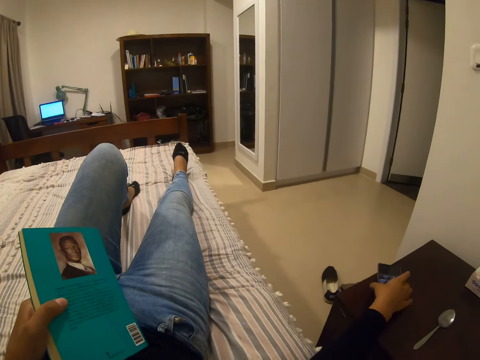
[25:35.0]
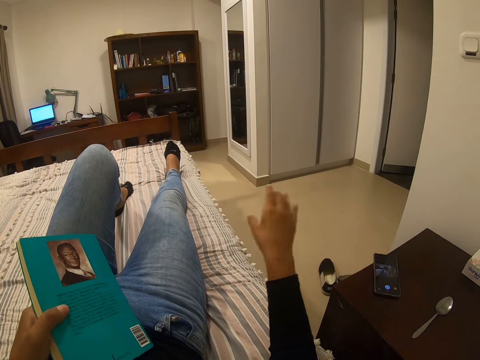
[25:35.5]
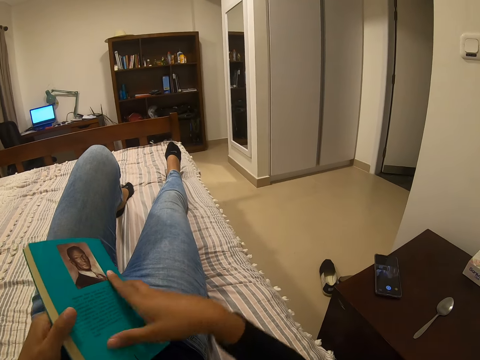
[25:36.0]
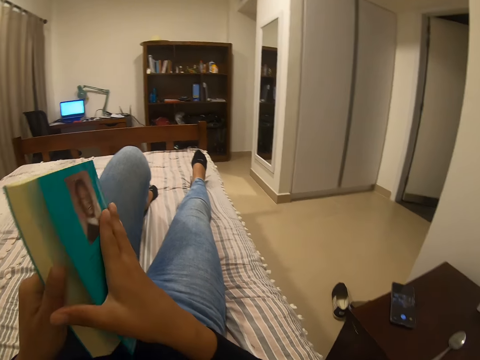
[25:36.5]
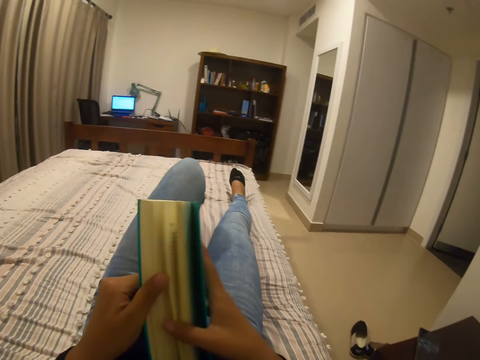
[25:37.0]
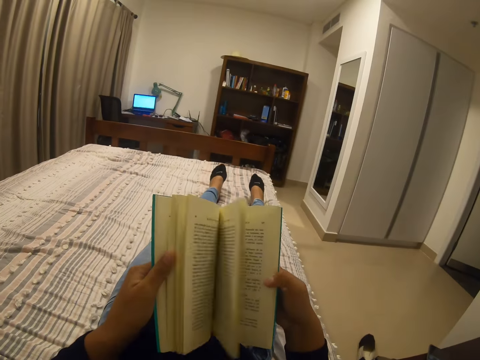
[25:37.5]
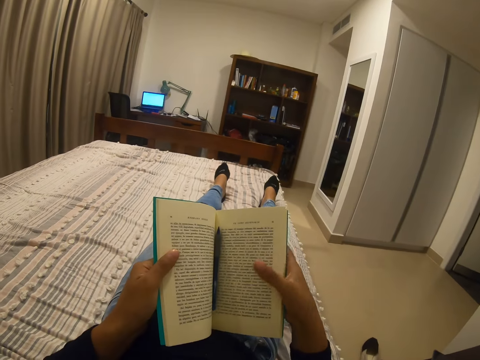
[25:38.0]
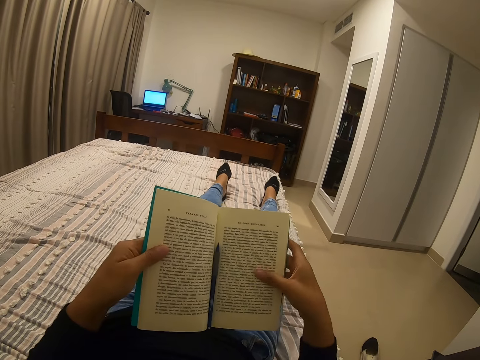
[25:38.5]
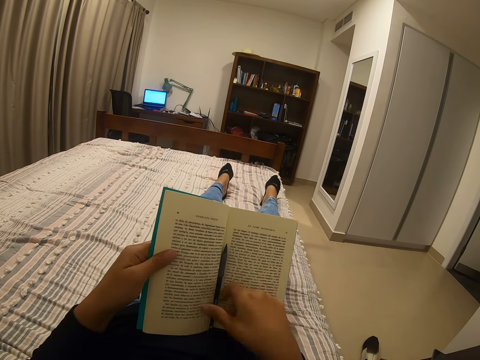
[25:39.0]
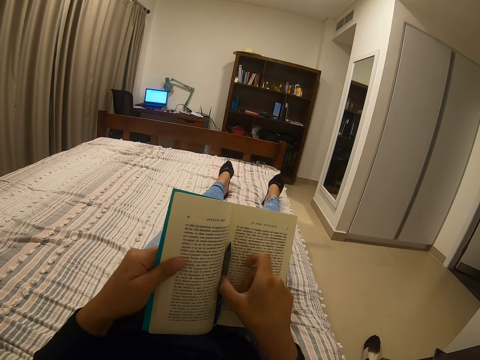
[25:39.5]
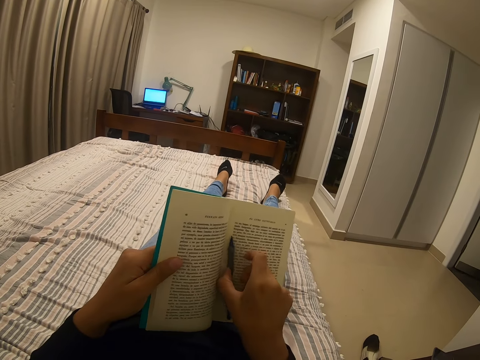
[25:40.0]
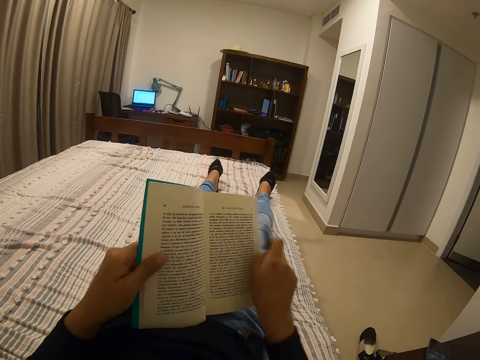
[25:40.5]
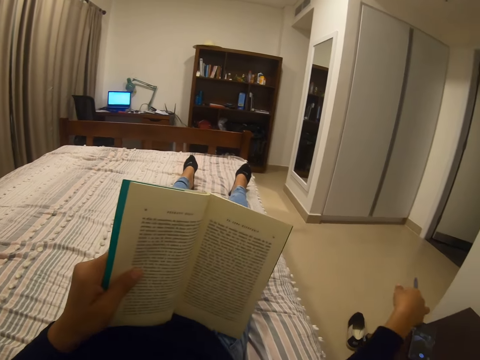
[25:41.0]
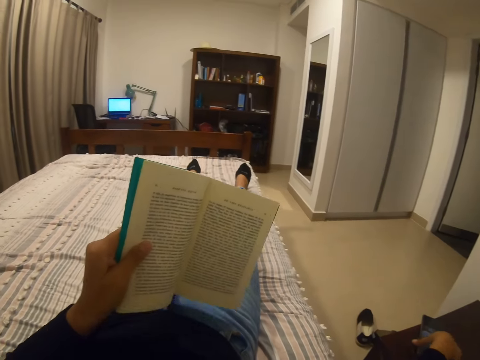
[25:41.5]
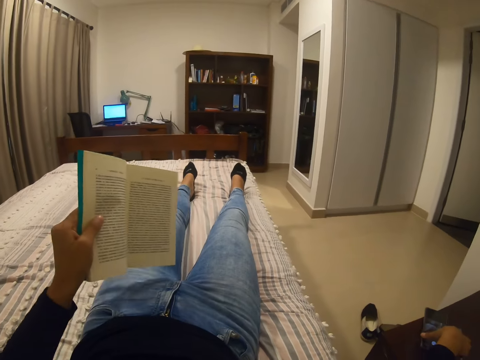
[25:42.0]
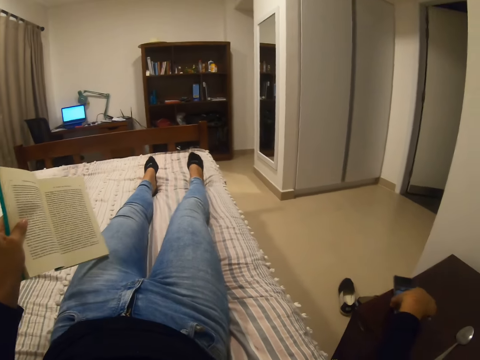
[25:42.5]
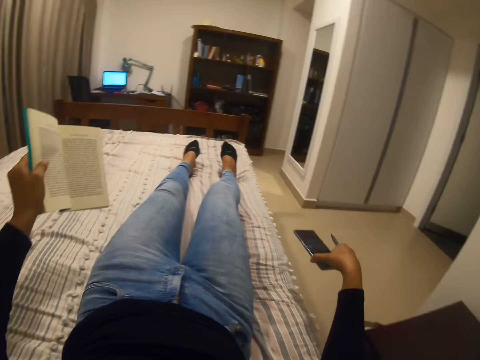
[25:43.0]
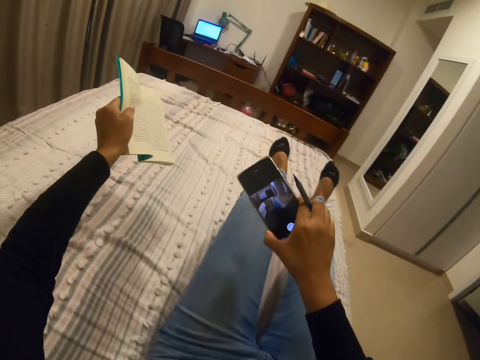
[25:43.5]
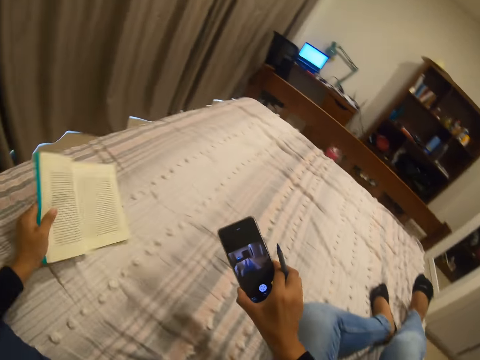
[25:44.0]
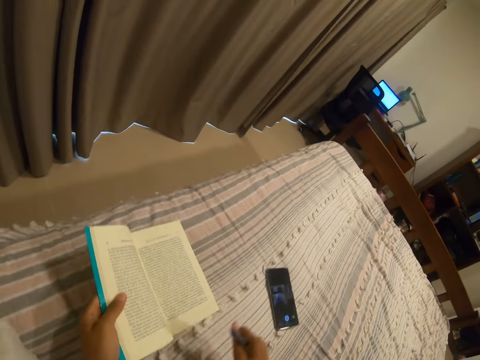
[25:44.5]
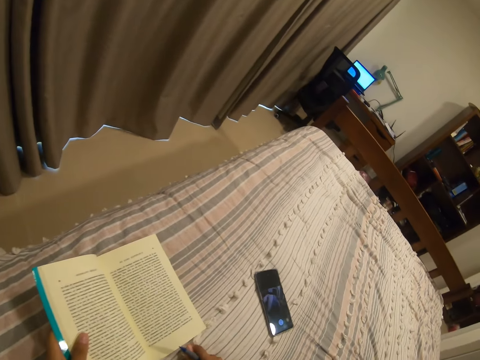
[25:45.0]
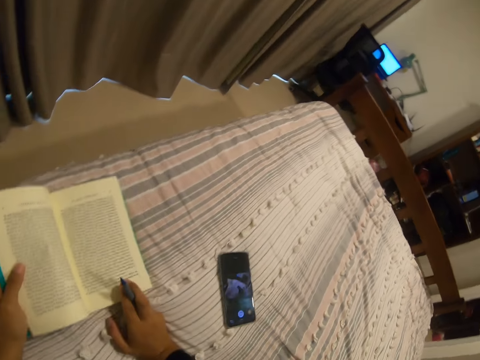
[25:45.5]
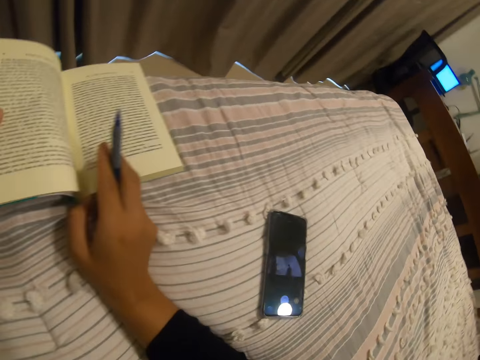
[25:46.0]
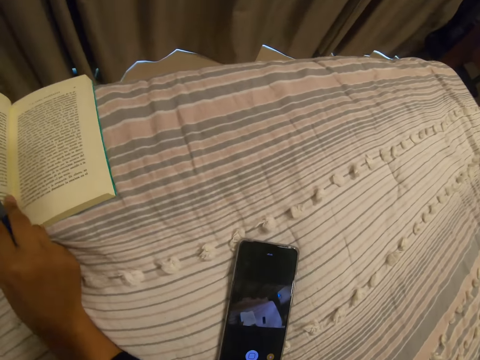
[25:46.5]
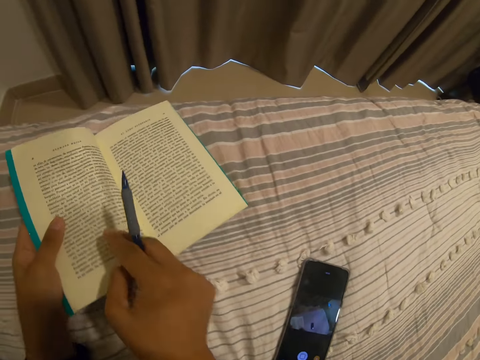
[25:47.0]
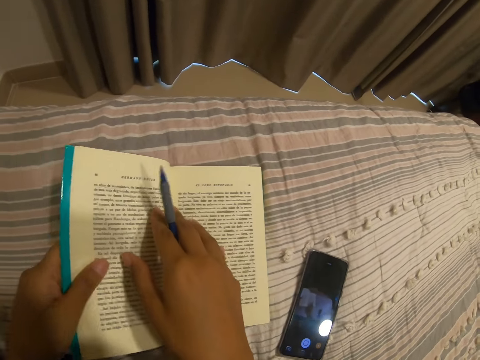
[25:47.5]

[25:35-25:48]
The camera wearer places back the phone. They read the novel. They open the book. They pick up a pen from the novel. They move the pen. They stretch the right hand. They pick up the phone. They place the phone on the bed. They read the novel.

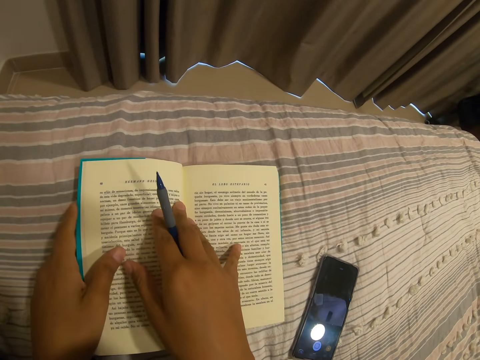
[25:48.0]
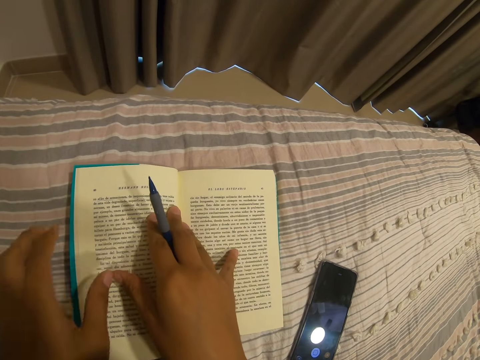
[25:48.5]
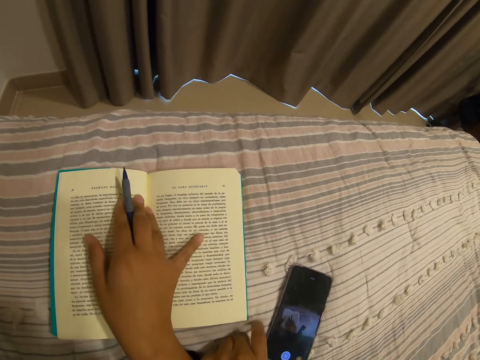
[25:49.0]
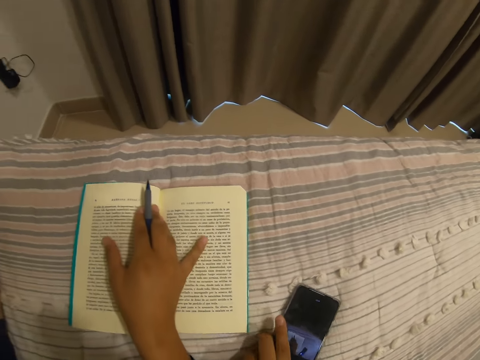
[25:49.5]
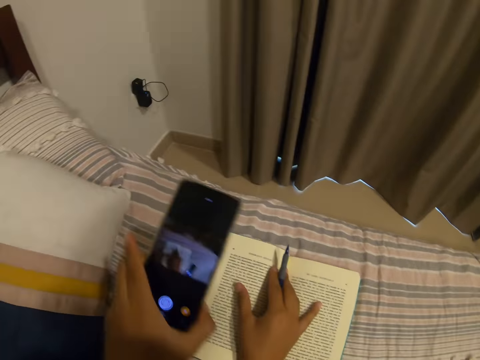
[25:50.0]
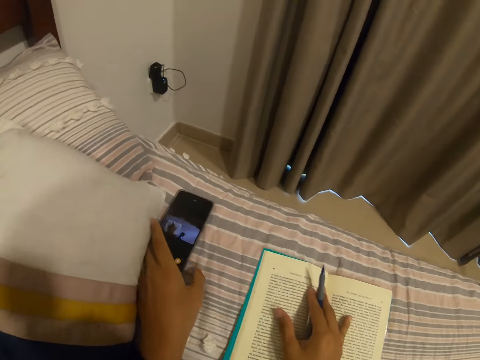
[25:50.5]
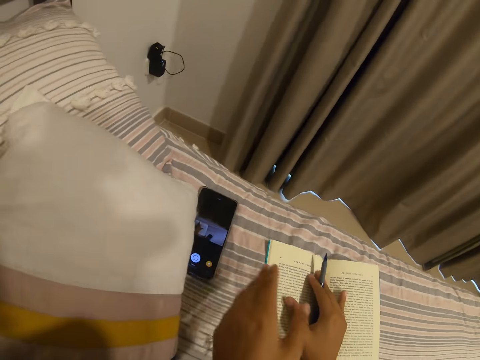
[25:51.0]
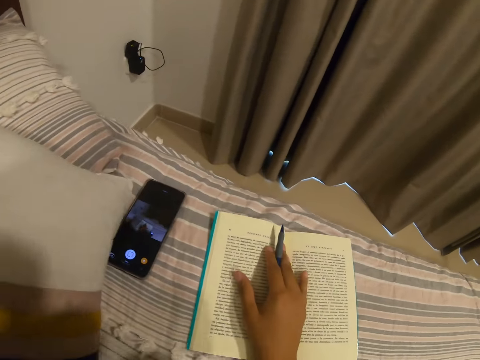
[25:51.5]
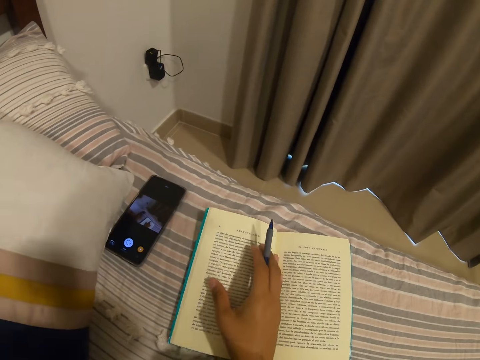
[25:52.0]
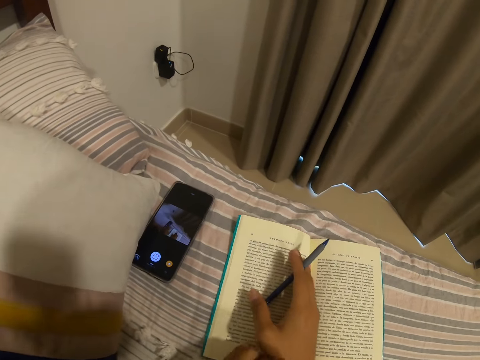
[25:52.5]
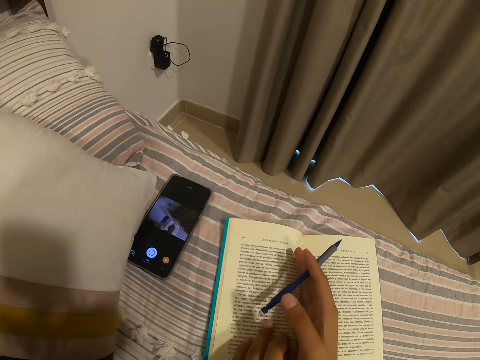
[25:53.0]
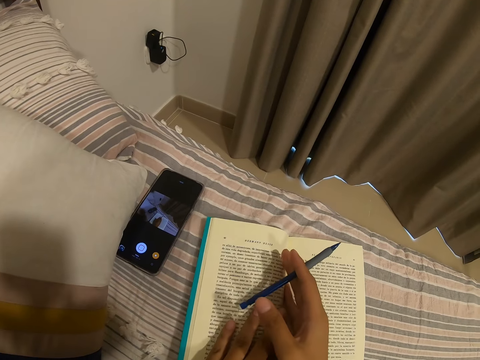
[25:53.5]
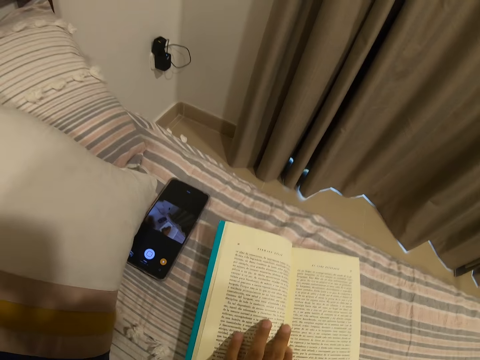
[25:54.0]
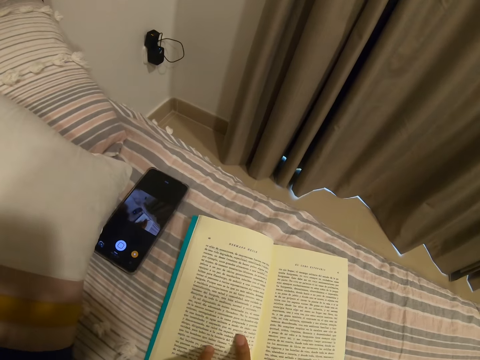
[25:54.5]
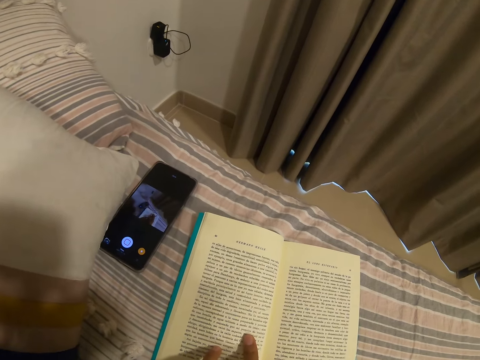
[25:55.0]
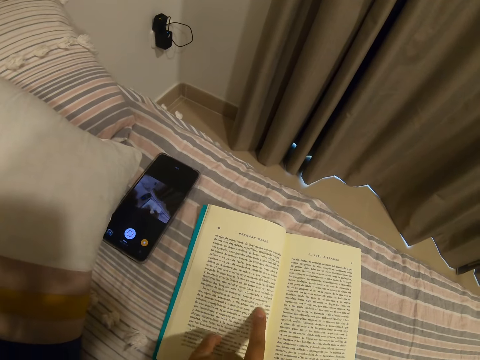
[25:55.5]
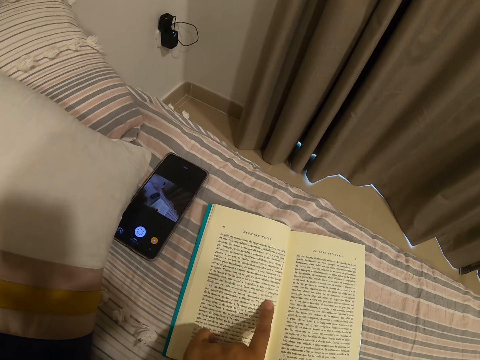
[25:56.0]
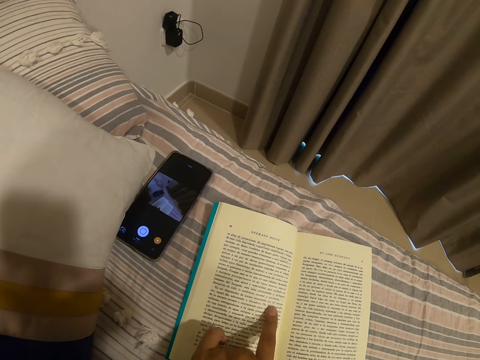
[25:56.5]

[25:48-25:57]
The camera wearer places the hands on the book. They pick up the phone. They move the phone. They place the phone on the bed. They read the book.

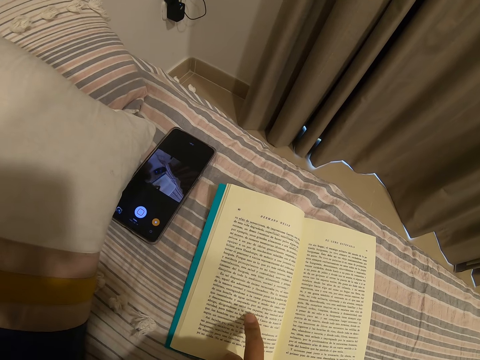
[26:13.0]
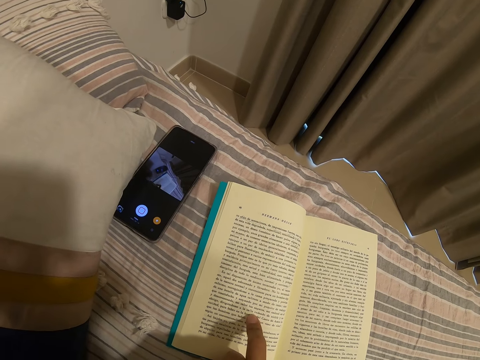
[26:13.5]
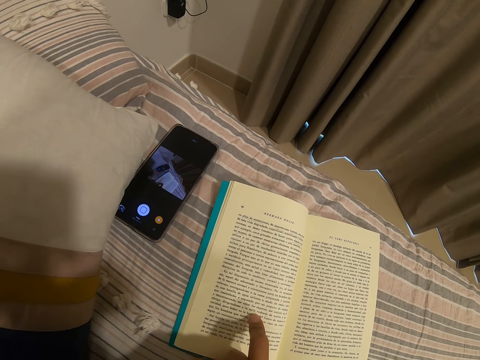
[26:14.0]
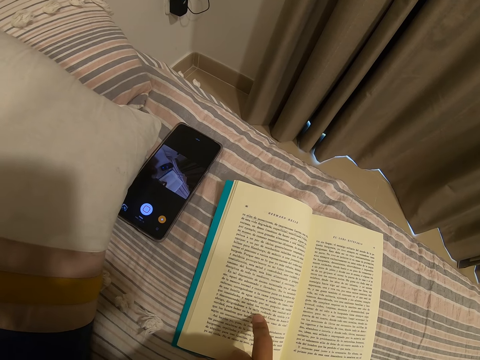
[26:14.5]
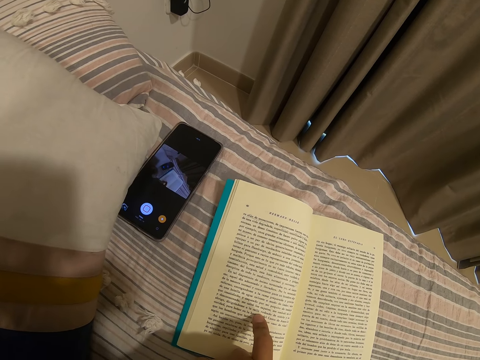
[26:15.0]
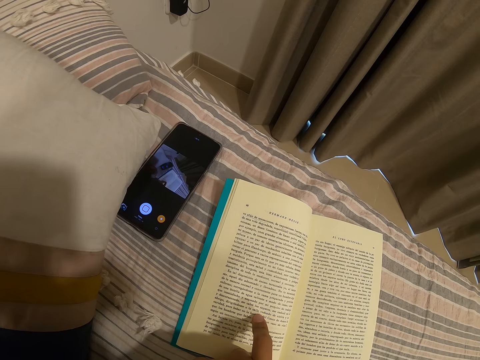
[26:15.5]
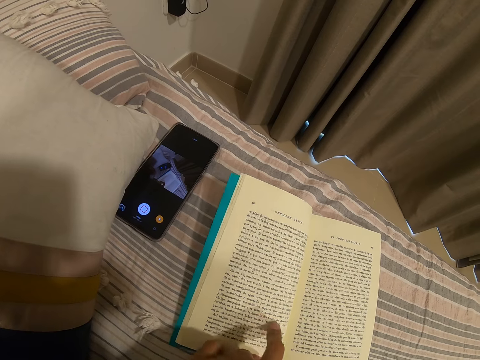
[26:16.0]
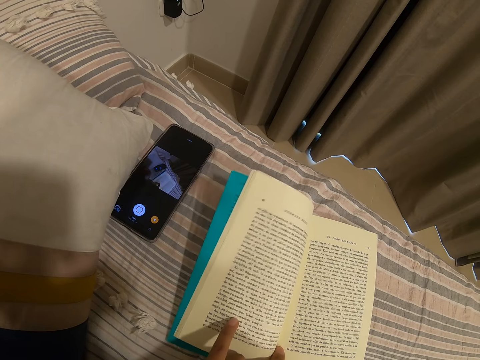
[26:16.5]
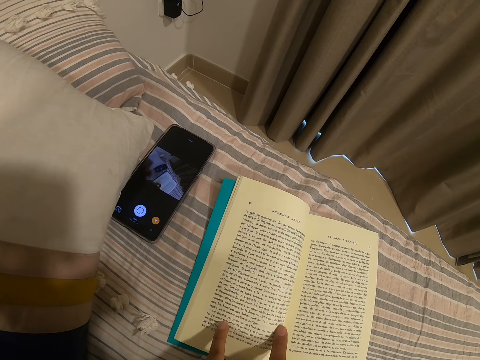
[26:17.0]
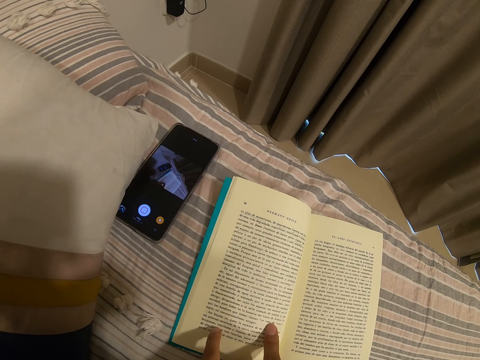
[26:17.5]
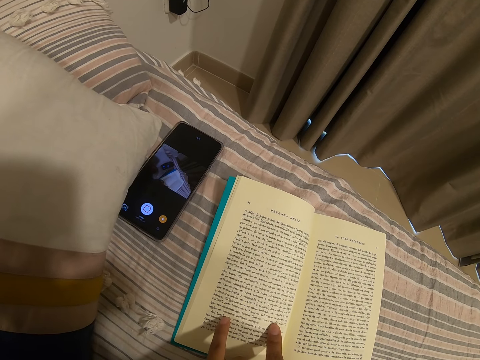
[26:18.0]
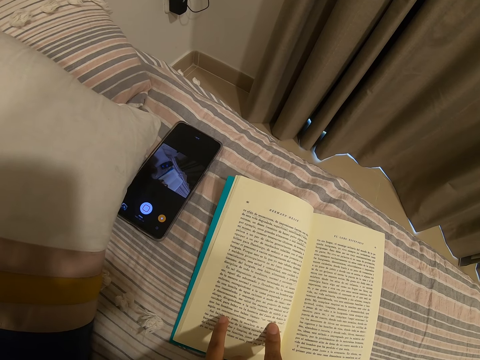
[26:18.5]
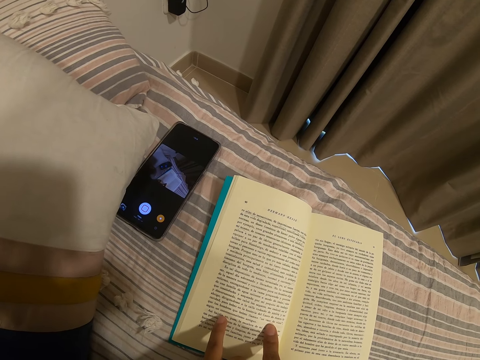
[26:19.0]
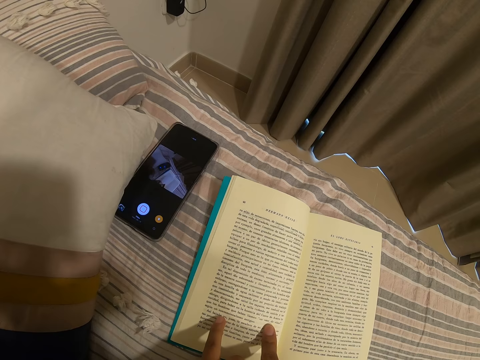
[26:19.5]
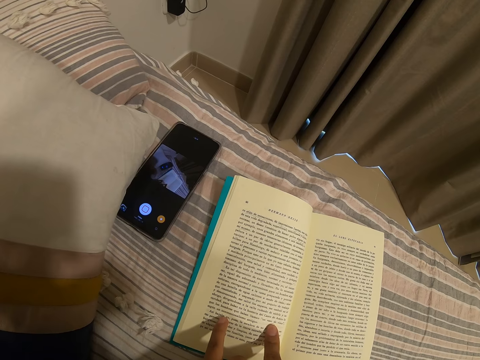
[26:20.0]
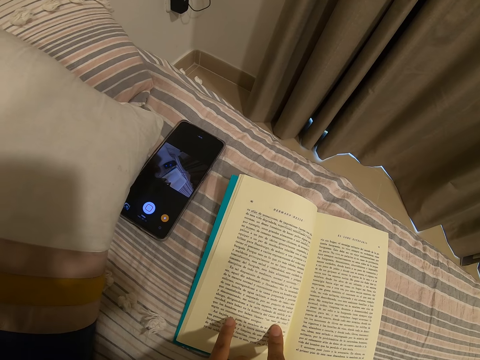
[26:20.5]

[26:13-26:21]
The camera wearer points at the book.
